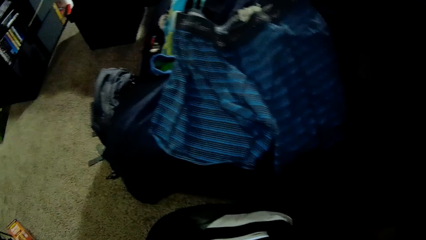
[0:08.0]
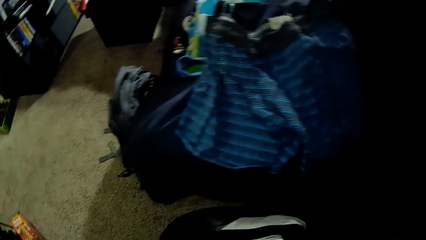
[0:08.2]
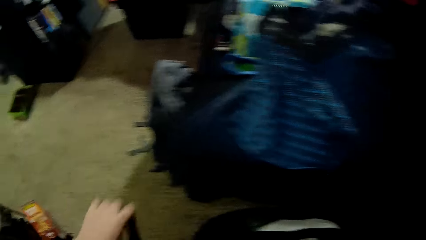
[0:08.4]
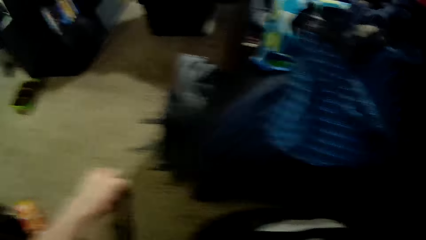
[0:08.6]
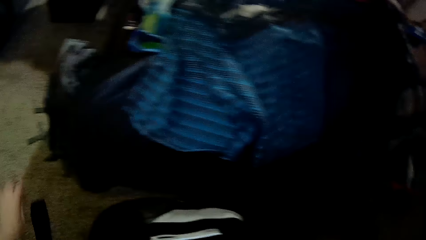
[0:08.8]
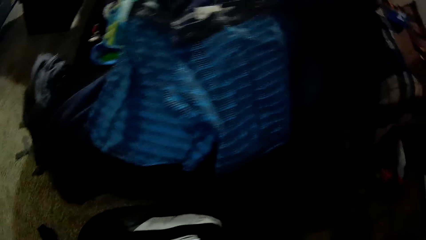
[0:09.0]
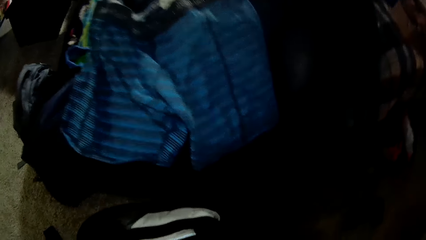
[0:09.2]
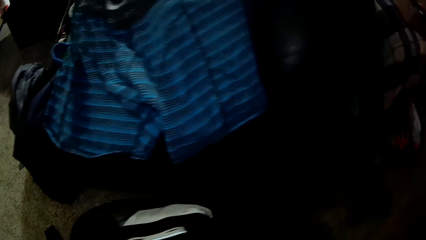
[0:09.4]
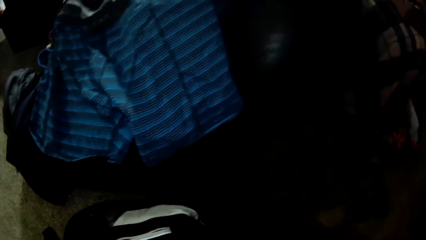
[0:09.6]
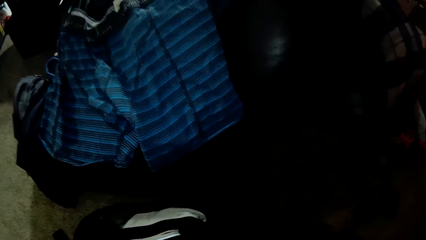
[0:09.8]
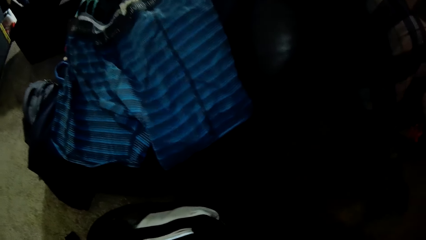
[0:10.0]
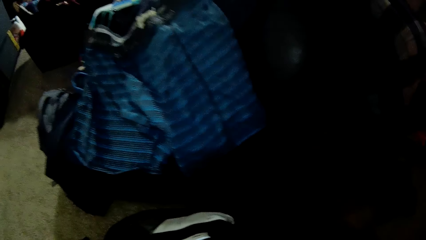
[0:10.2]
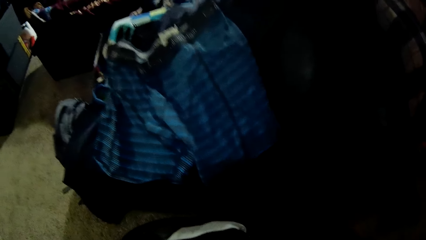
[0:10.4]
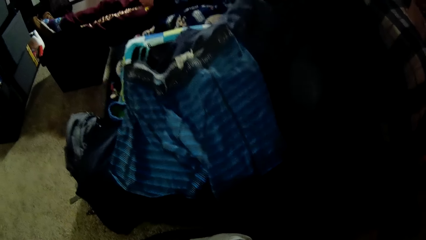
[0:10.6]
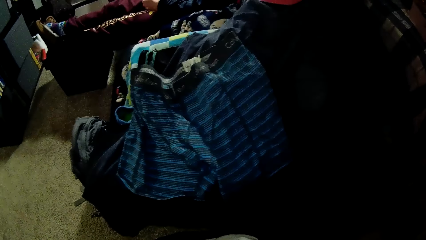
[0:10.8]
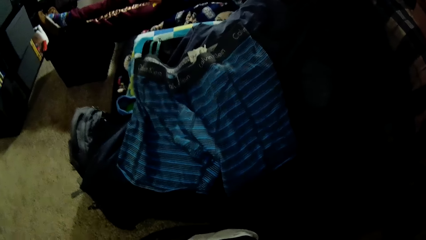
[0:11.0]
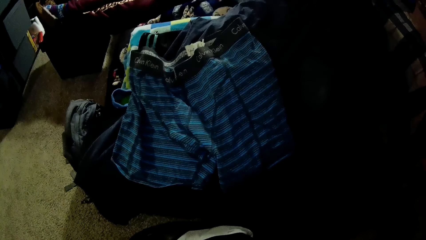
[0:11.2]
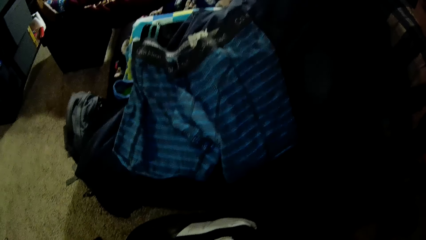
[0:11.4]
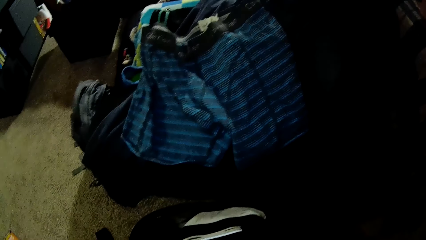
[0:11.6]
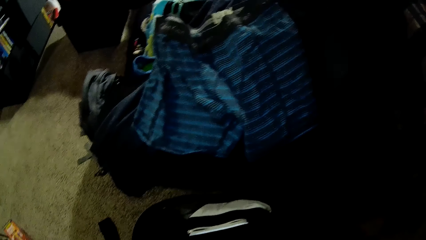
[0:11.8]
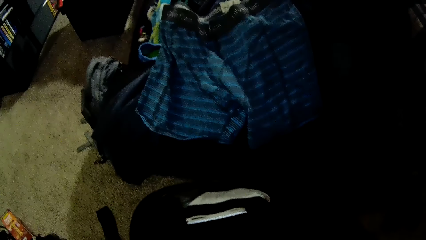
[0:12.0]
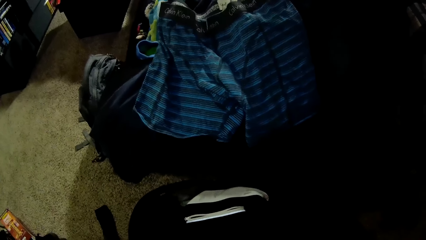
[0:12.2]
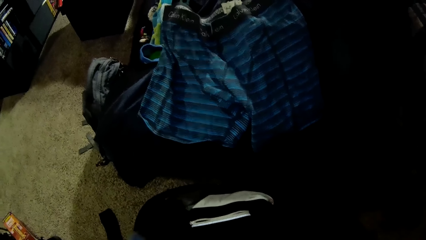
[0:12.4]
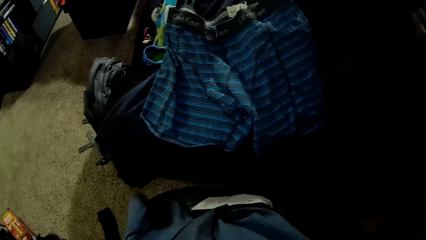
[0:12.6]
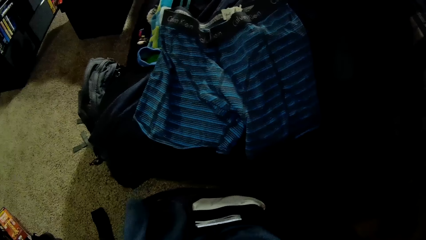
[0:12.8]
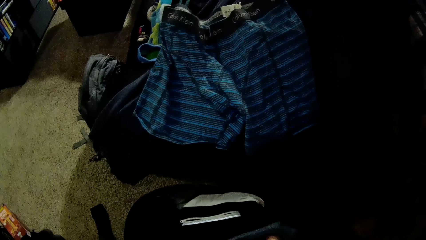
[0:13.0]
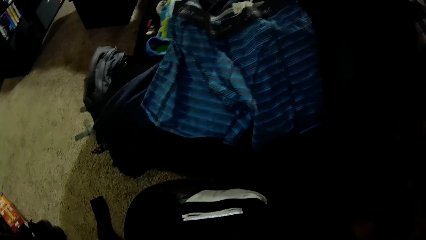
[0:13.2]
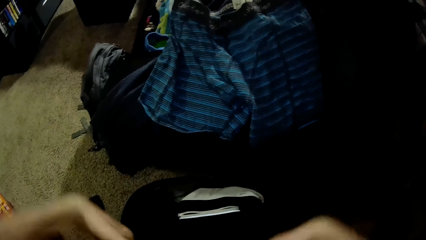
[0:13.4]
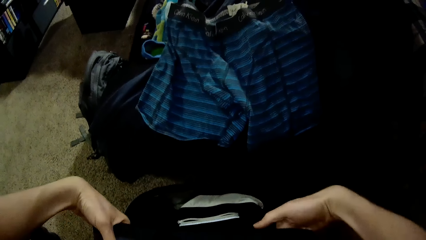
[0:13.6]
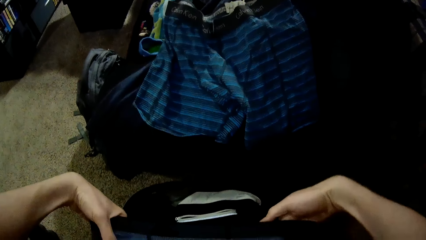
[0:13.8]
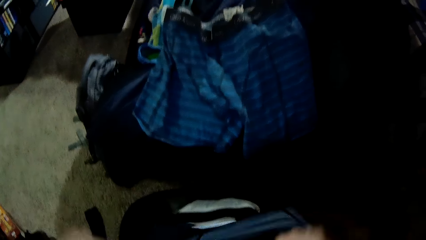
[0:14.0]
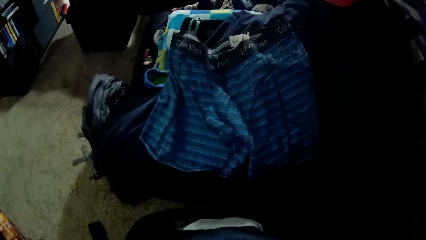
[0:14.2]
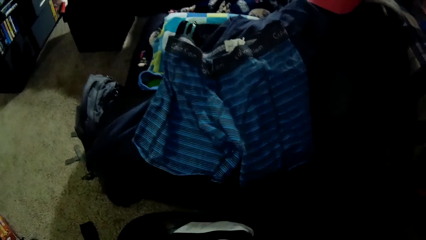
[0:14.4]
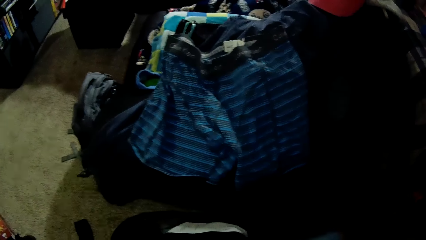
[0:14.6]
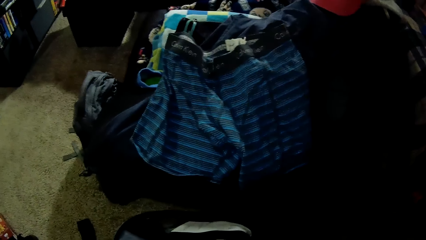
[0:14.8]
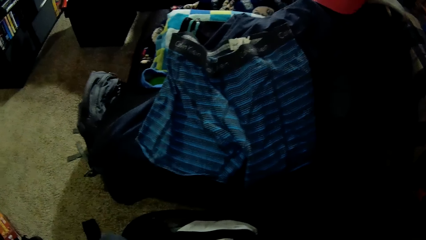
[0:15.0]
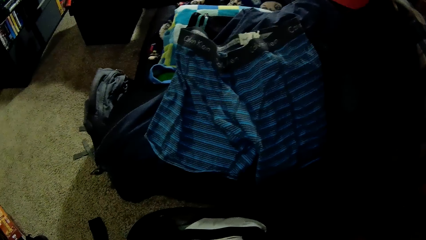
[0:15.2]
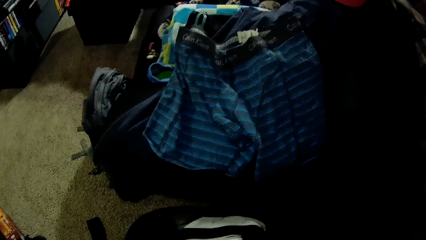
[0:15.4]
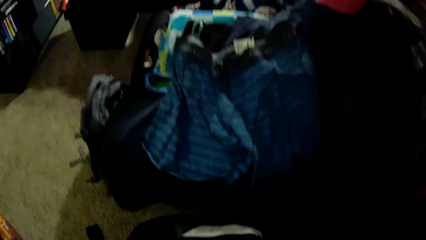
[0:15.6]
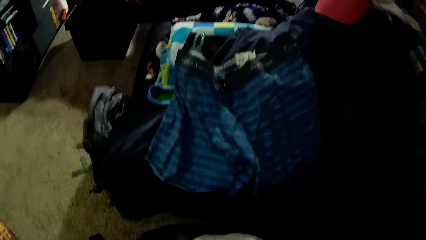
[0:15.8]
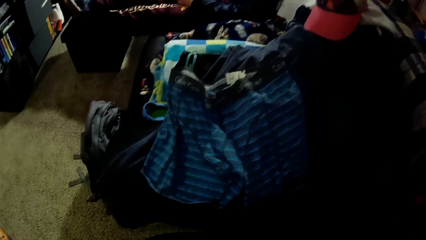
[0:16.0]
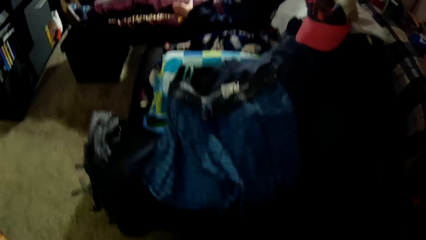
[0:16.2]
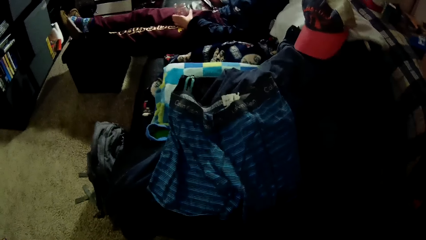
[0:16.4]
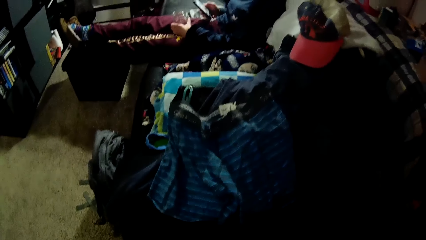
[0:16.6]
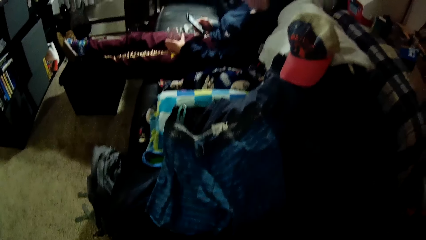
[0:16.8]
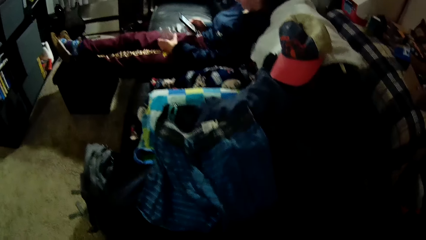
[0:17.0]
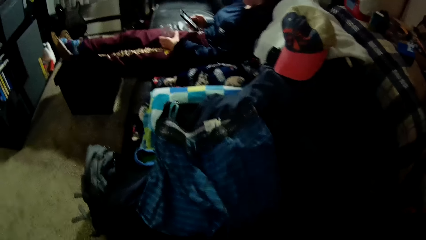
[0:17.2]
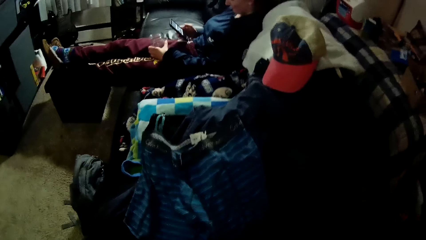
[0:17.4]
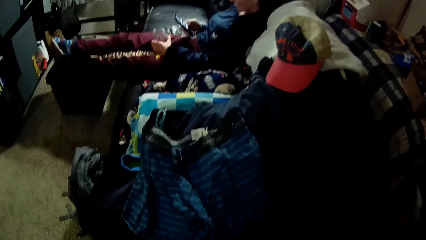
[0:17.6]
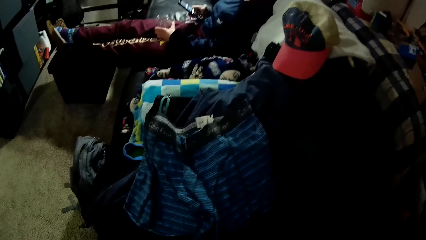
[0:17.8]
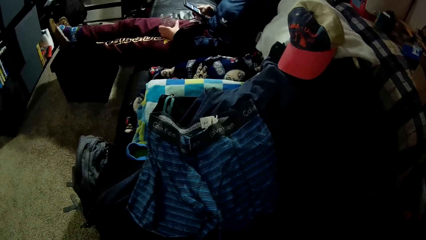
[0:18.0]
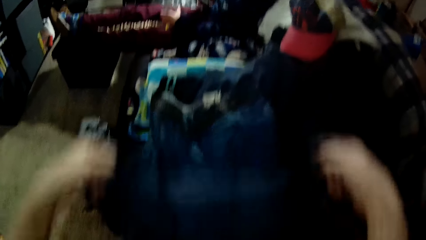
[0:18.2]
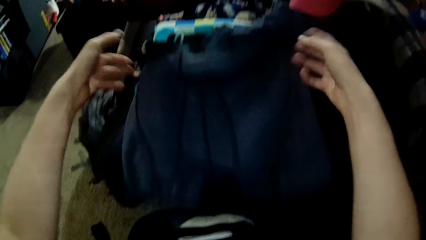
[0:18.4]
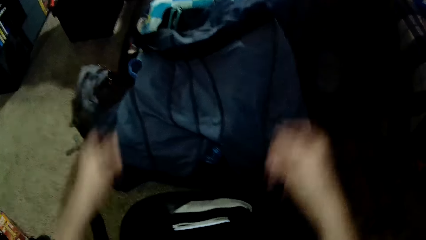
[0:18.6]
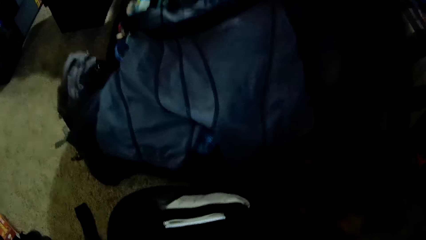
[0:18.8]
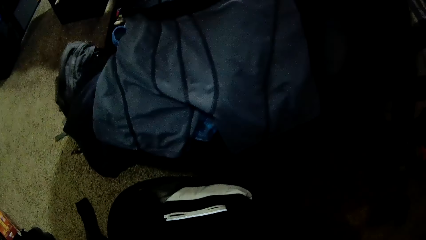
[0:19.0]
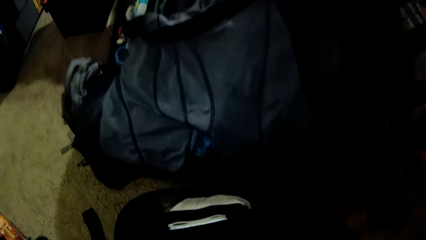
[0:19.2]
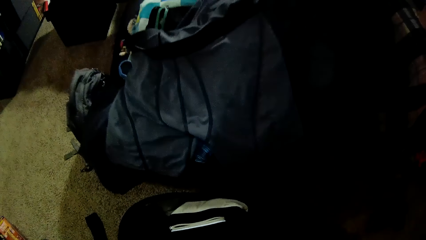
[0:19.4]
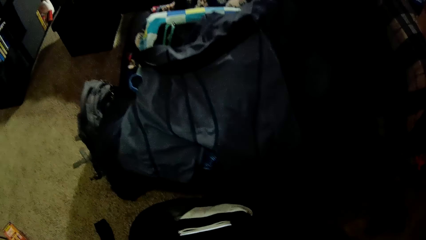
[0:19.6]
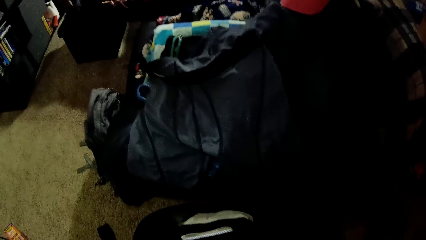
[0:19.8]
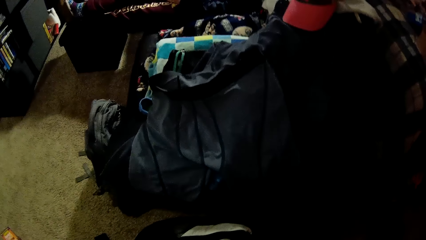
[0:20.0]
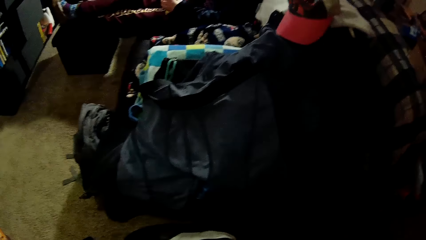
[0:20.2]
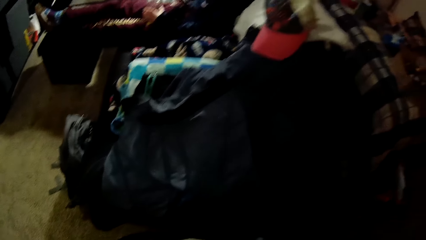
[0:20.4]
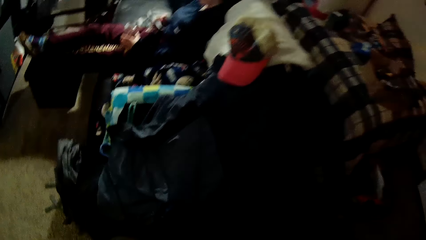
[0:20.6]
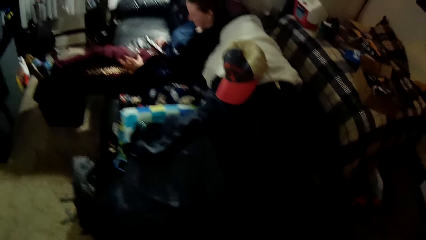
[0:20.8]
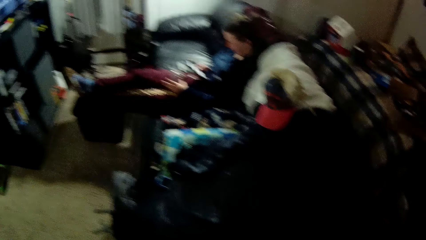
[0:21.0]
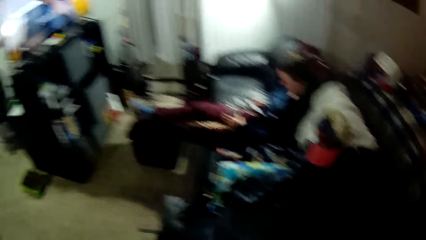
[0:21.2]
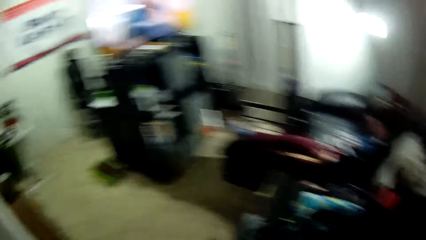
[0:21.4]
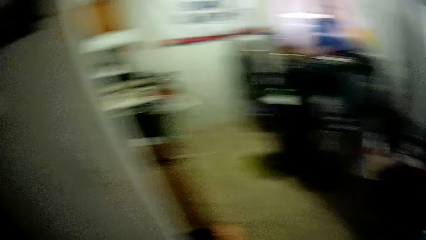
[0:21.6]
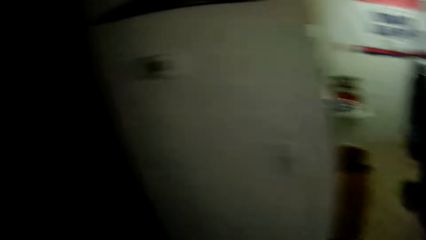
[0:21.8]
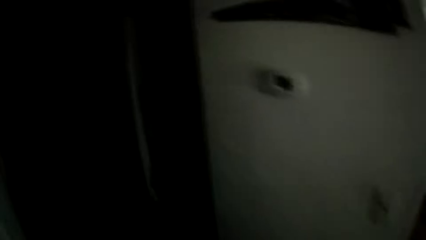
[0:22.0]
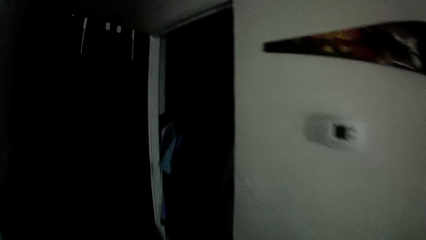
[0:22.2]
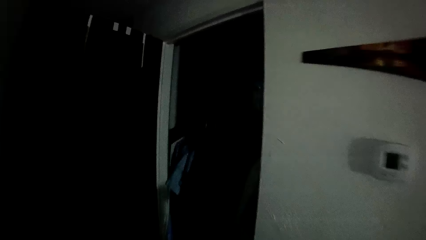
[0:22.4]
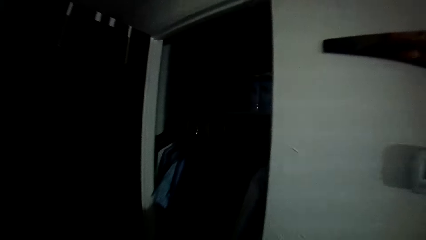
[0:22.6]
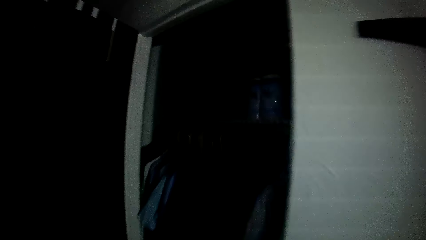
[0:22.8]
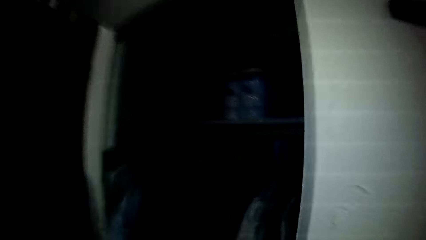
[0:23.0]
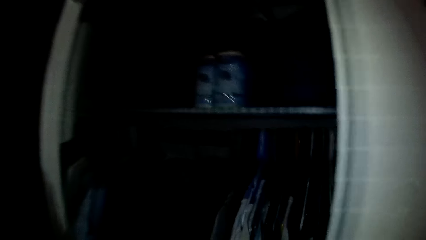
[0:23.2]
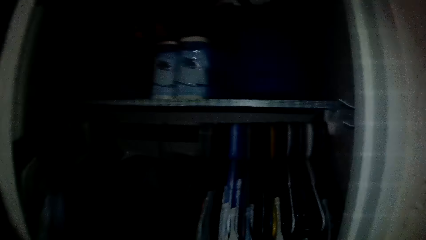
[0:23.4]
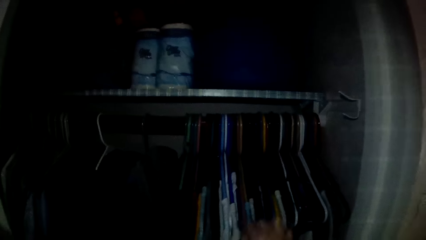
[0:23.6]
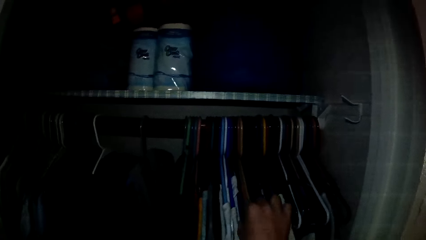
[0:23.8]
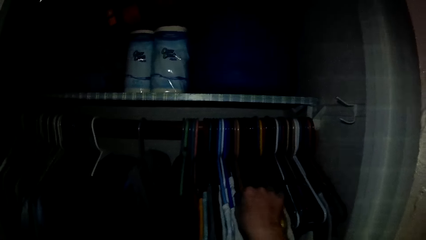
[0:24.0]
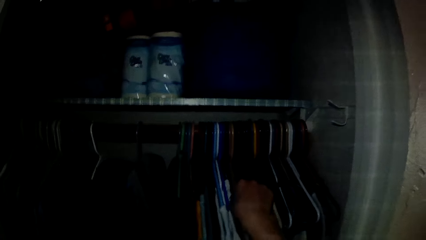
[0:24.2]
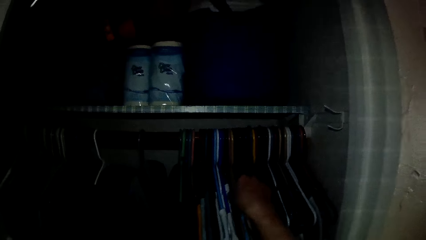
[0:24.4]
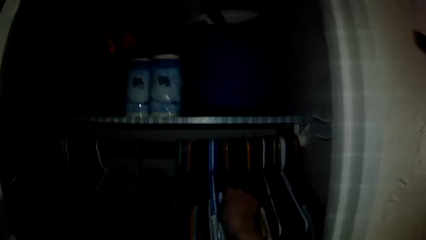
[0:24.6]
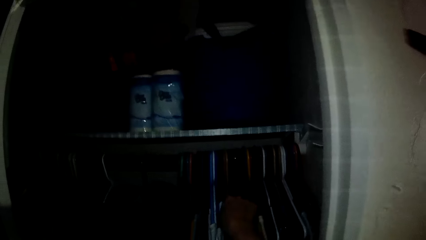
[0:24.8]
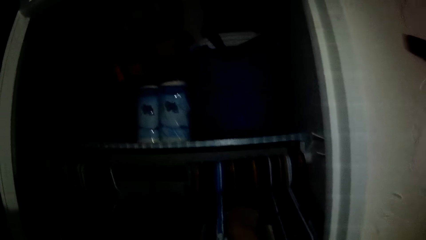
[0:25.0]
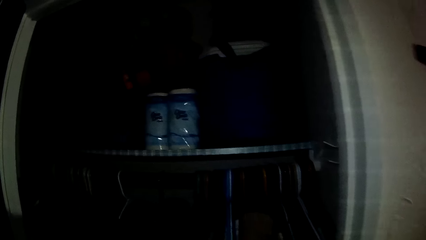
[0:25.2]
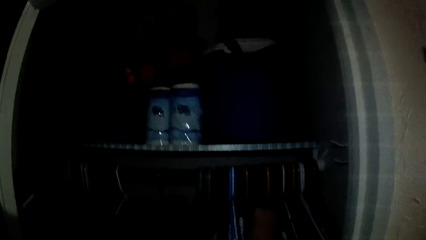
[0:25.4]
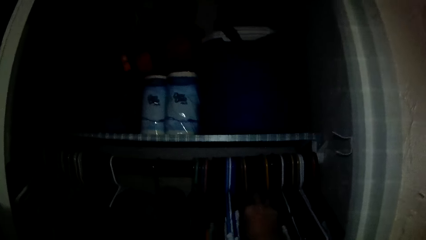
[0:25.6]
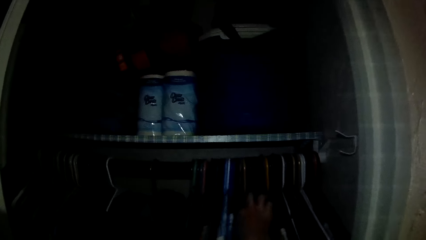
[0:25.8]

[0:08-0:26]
The camera wearer pulls something. He drops something on the carpet. He holds a short with both hands. He spreads the shorts. A woman operates a phone. The camera wearer drops another cloth on the chair. He walks around the house. He picks a hanger from a wardrobe with his right hand. He holds the cloth hanger.
